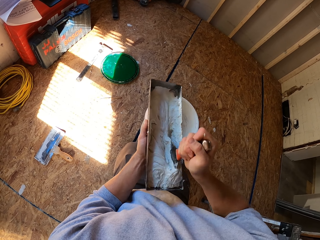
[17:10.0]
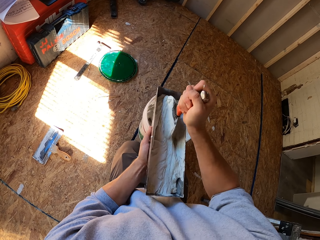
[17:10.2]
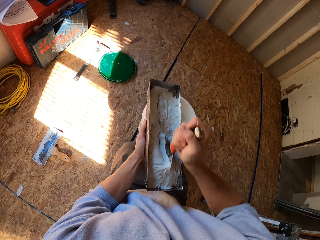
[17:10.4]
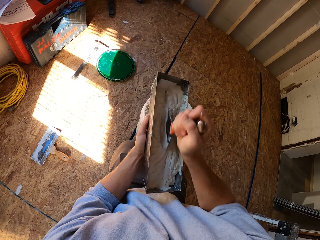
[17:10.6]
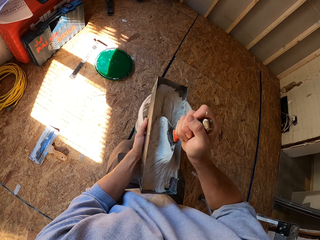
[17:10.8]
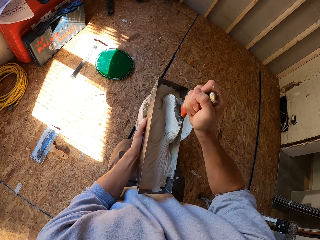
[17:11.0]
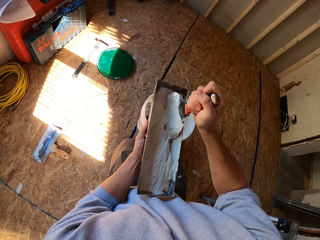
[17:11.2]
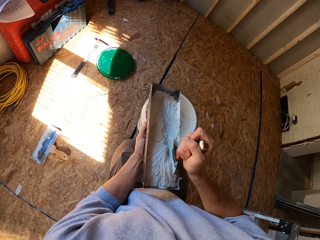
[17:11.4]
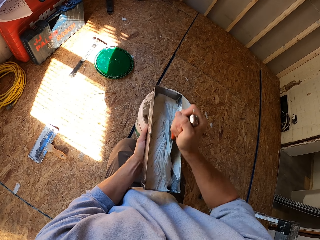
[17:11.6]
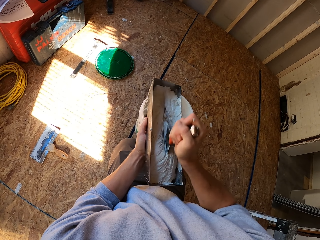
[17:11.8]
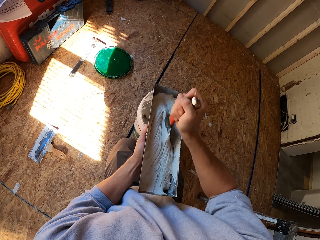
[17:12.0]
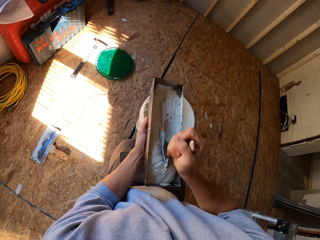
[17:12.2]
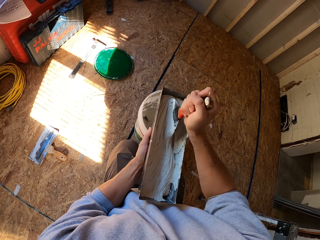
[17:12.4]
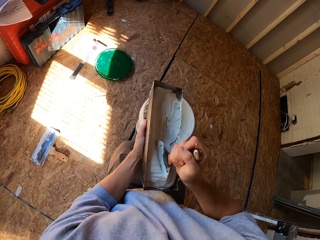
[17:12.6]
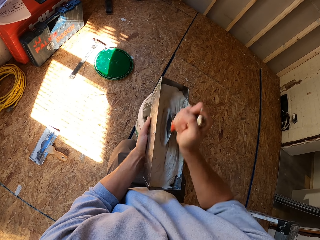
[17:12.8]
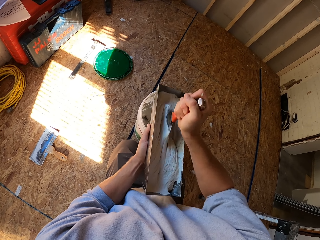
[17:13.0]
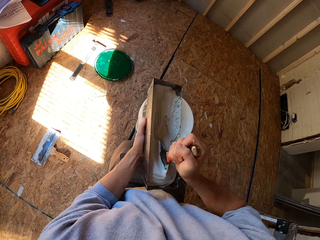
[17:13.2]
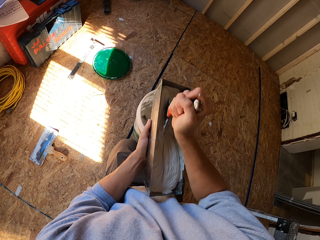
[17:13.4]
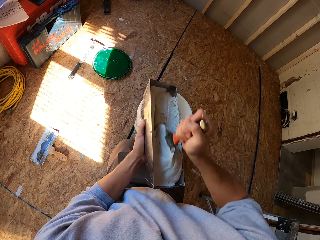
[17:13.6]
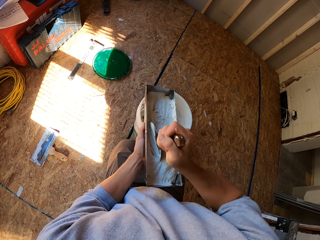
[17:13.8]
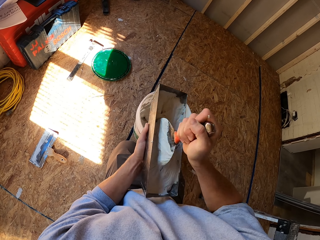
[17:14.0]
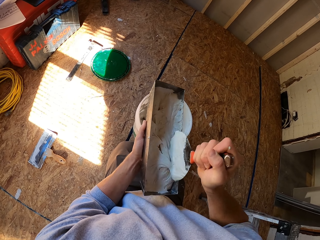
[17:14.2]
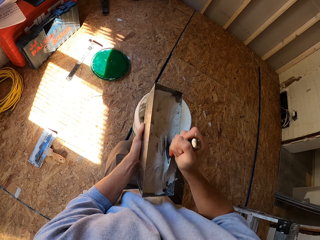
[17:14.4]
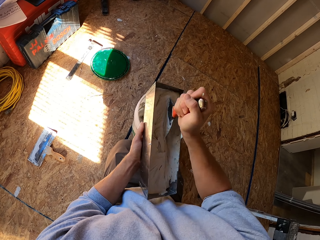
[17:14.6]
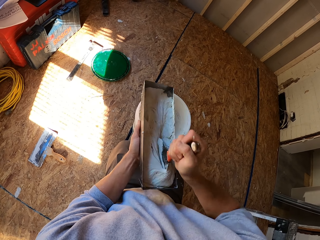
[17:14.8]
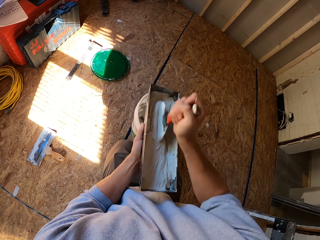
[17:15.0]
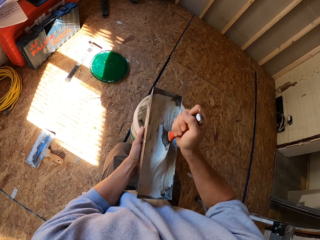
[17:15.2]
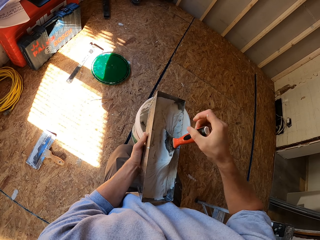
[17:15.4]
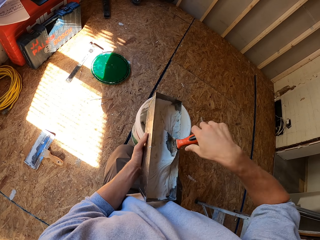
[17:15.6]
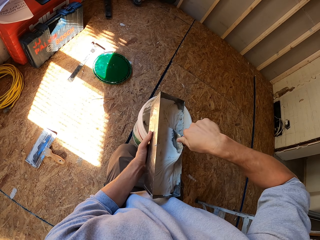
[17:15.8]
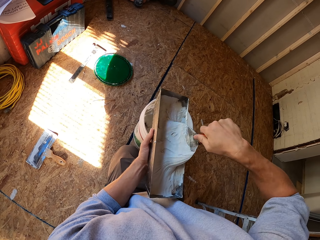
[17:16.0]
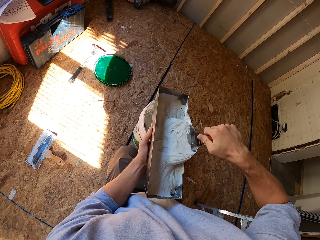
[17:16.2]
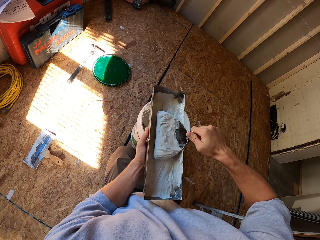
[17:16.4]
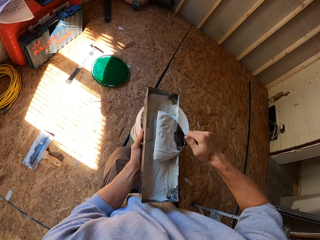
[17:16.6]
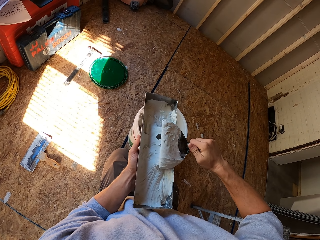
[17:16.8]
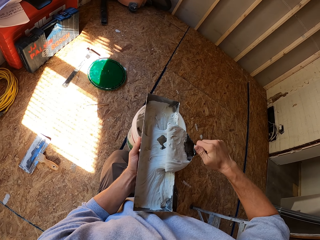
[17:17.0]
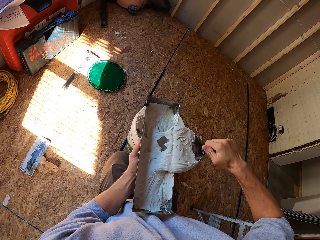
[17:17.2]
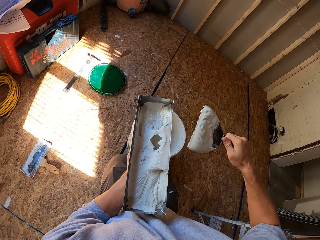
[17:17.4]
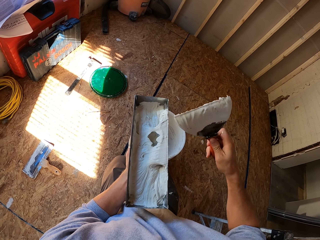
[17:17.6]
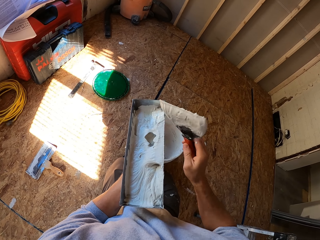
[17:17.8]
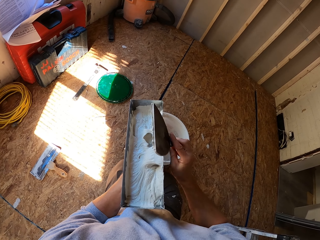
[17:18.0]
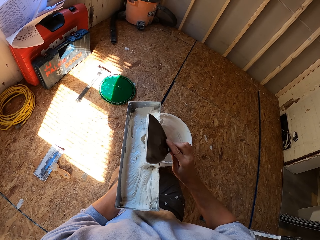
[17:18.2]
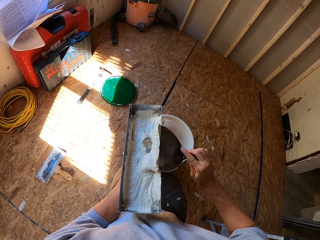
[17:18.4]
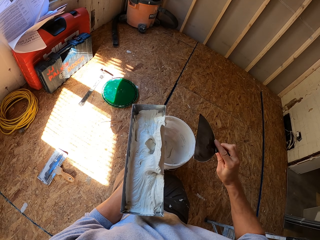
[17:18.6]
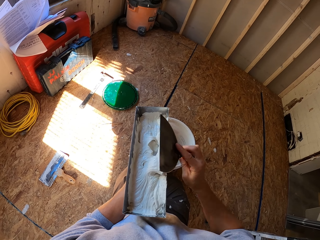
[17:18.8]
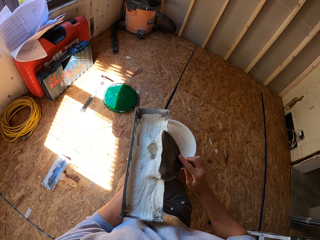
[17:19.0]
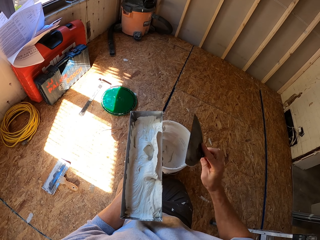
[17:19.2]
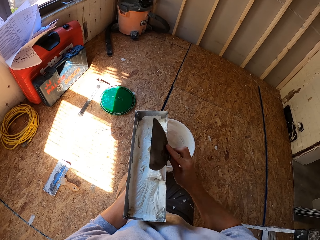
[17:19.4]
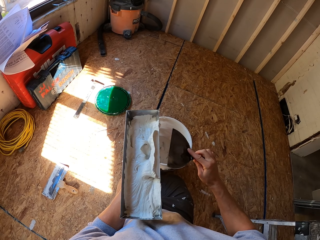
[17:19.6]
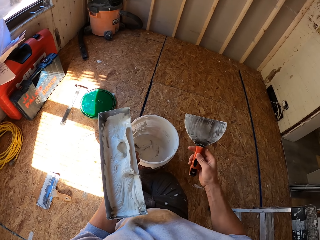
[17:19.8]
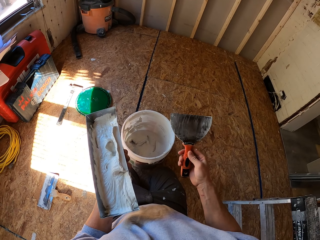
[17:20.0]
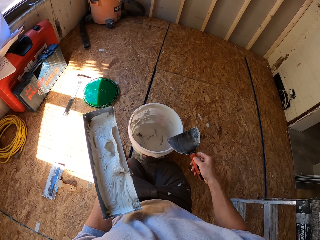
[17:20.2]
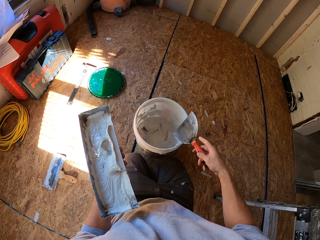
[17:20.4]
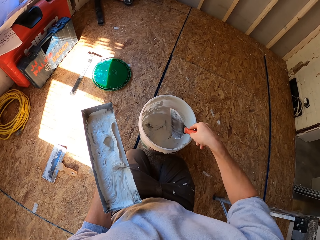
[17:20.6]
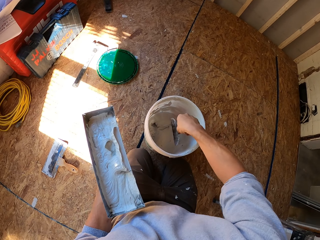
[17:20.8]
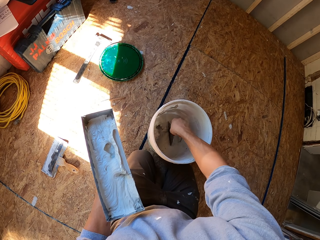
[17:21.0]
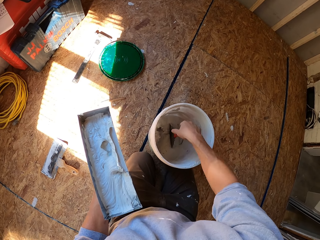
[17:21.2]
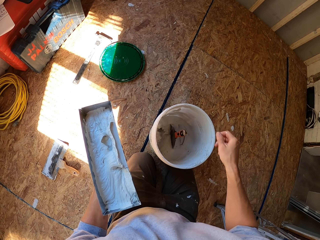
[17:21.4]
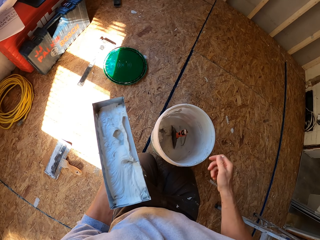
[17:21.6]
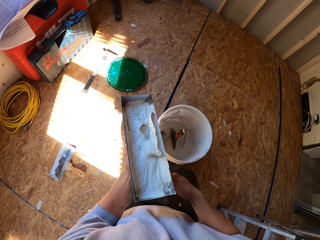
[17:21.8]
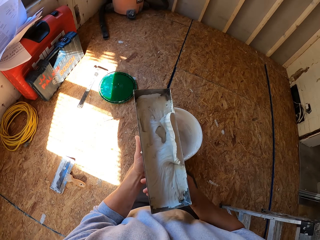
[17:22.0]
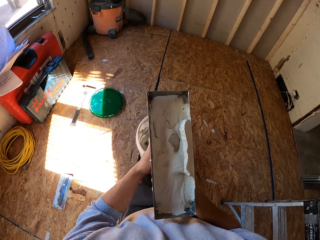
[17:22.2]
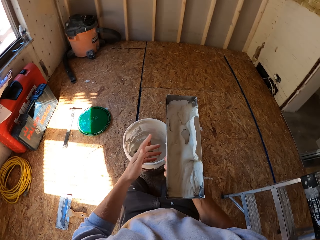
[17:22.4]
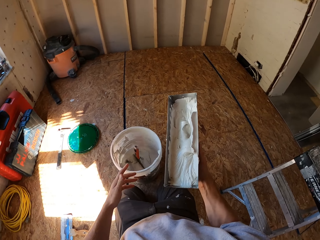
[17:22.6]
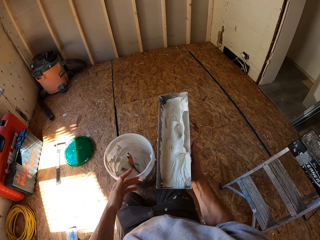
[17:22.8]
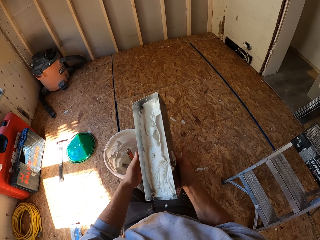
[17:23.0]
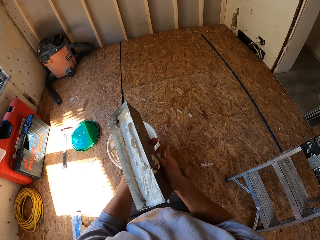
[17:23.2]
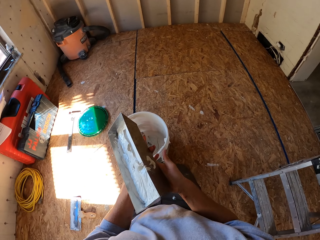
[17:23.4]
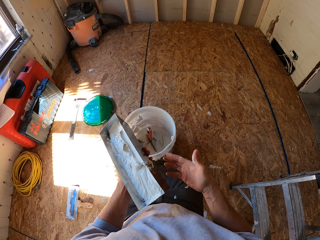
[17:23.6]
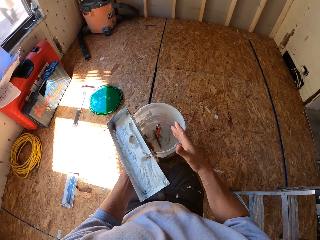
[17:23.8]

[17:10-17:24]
The camera wearer puts the trowel in the bucket.

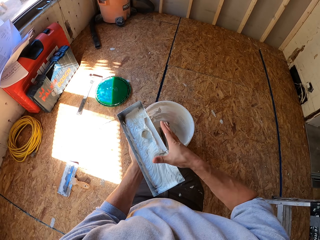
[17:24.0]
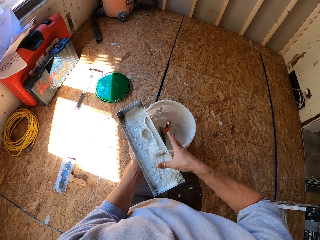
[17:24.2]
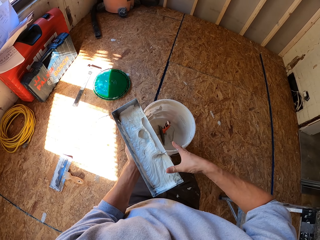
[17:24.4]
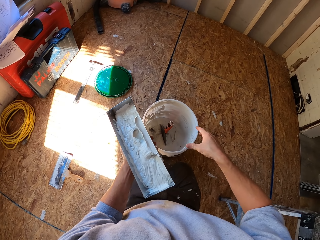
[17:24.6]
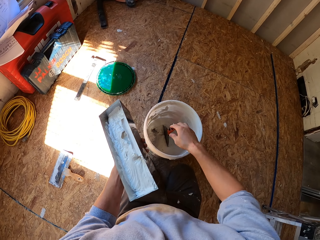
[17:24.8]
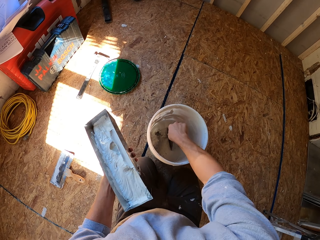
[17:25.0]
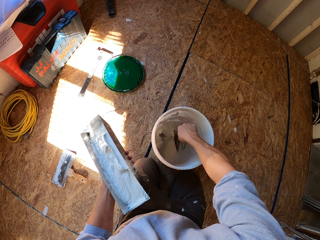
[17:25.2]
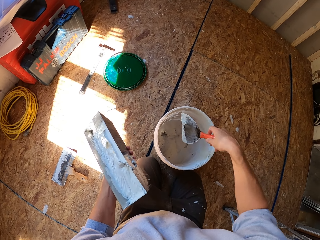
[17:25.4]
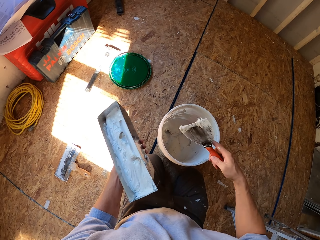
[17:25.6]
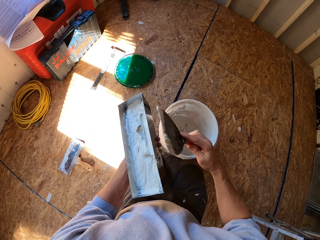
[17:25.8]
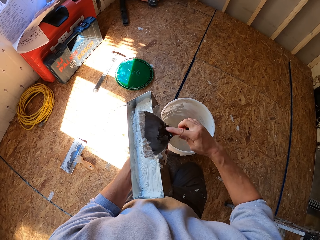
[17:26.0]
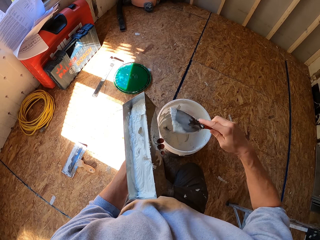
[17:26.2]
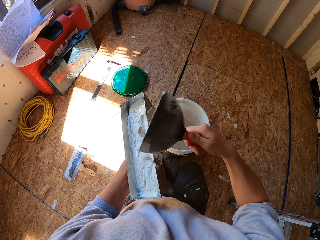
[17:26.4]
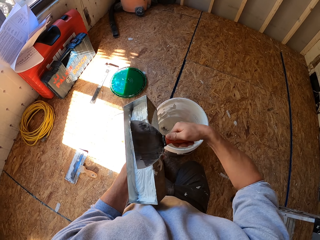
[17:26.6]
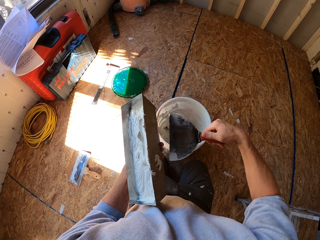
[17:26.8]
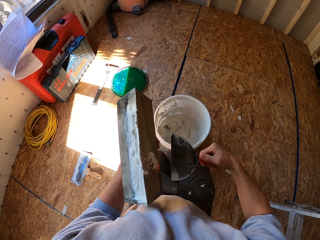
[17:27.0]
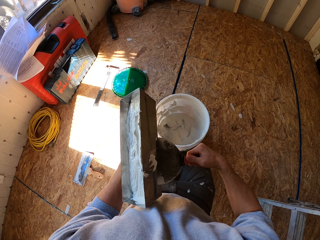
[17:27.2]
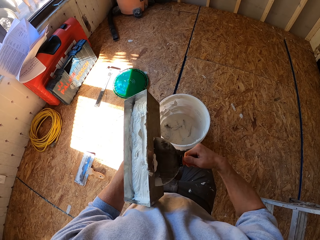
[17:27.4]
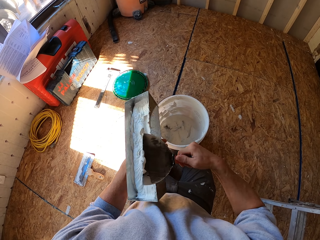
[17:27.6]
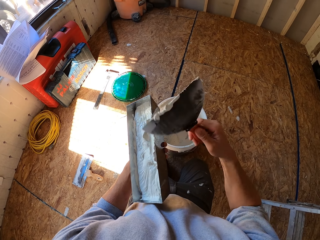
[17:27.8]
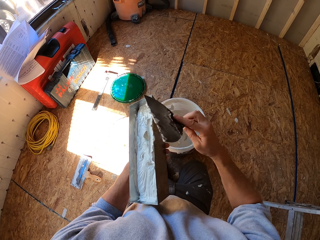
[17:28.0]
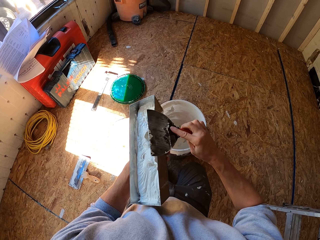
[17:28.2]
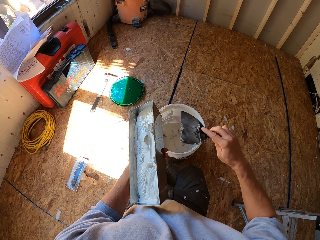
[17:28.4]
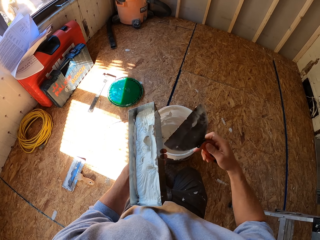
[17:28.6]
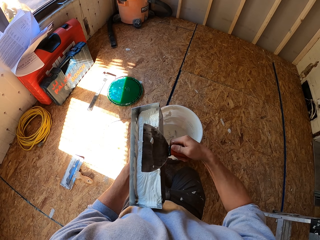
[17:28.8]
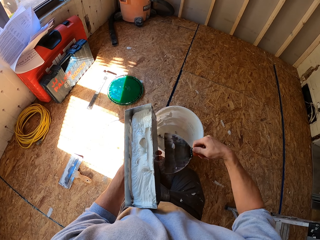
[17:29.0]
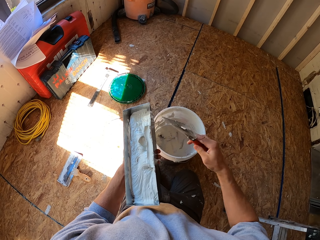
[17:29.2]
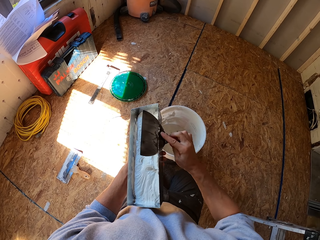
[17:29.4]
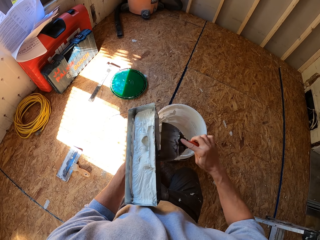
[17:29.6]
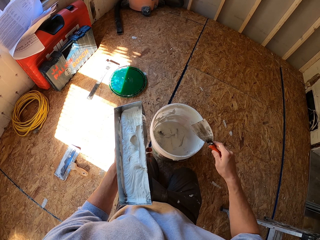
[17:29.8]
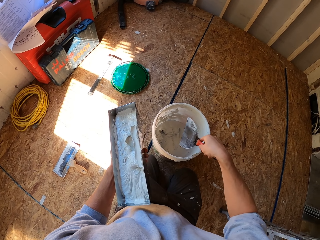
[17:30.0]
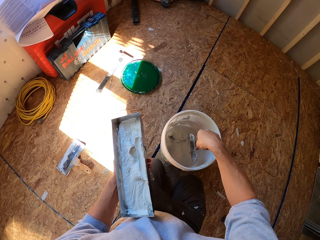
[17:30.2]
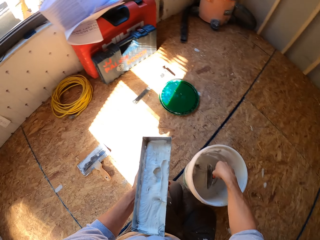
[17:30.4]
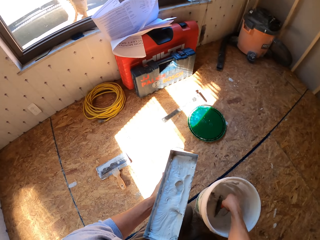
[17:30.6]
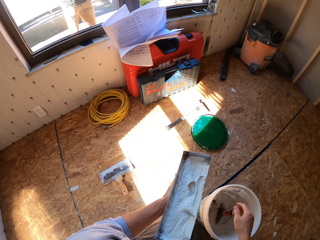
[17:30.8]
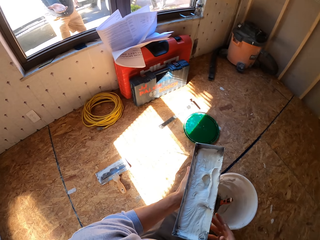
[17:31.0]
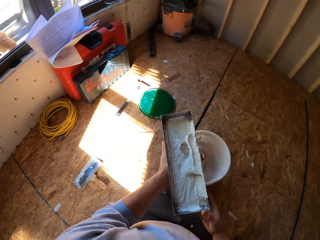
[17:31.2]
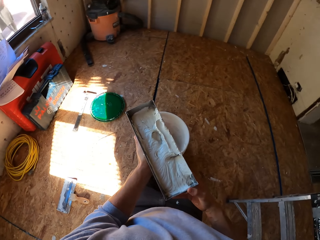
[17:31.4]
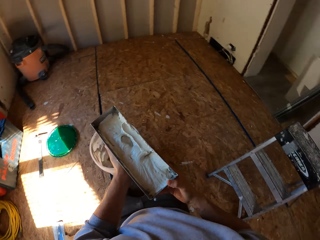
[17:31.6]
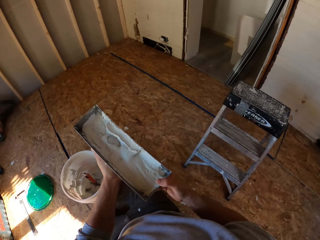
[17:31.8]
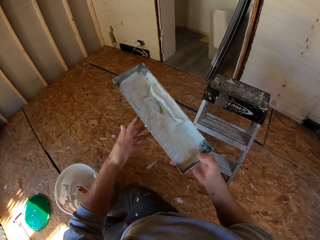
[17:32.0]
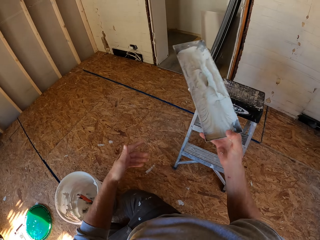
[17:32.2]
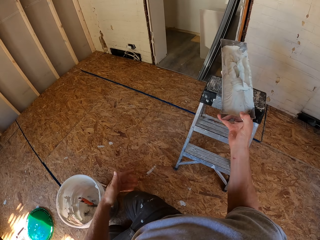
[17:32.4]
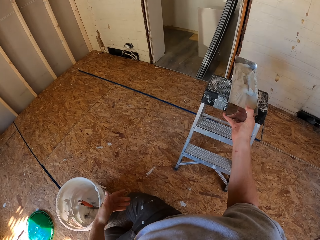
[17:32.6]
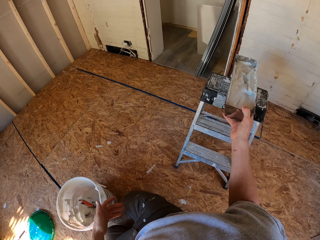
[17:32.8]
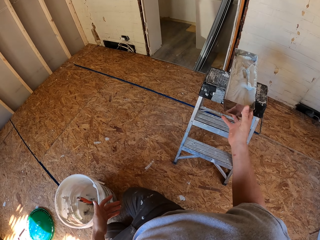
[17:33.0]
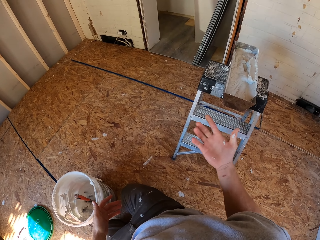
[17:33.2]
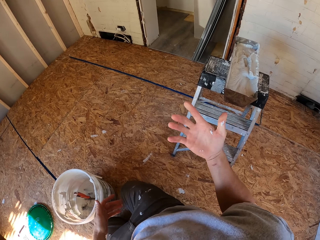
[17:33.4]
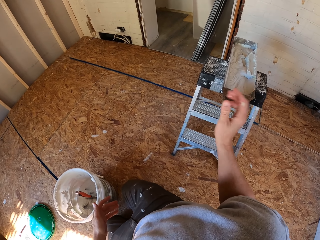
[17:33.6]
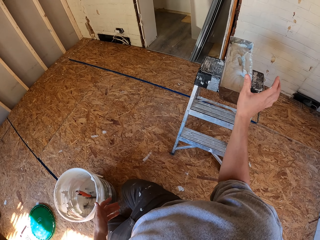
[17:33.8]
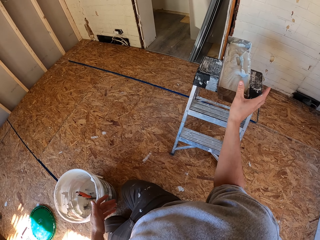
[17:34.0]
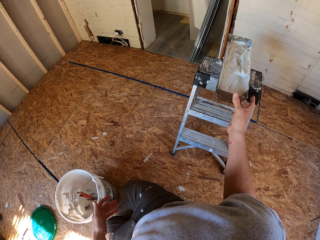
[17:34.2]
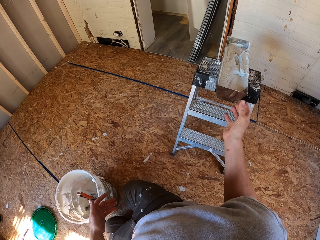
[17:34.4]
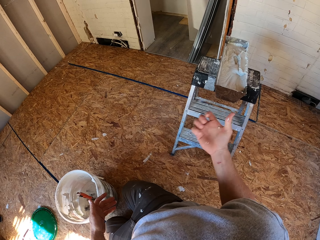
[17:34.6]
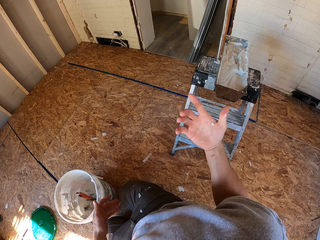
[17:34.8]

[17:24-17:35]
The camera wearer picks the trowel from the bucket. They remove the filler on the trowel. They put the trowel in the bucket. They put the container of paint on a rack or stool.
